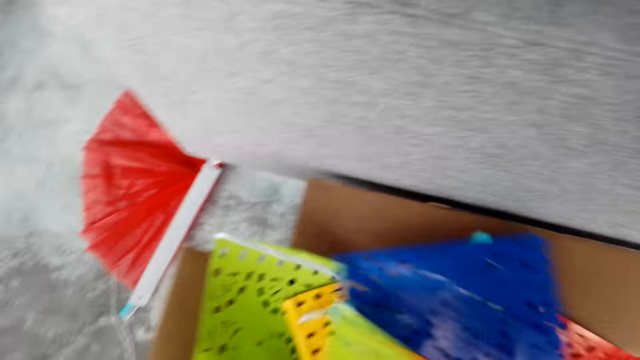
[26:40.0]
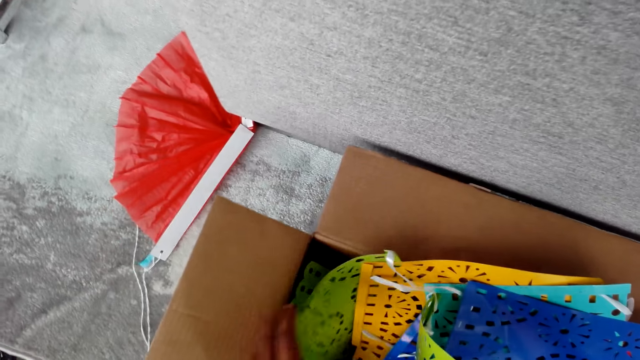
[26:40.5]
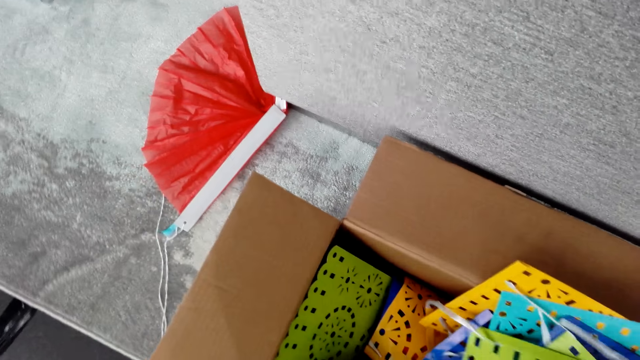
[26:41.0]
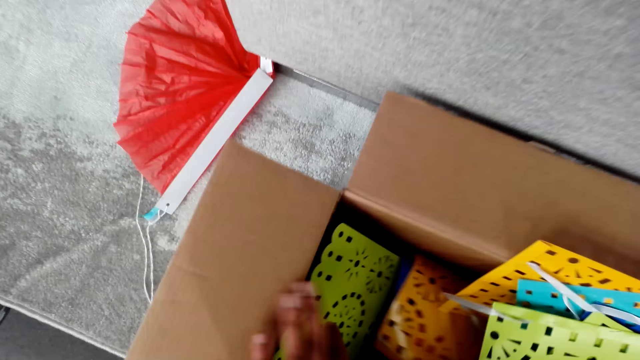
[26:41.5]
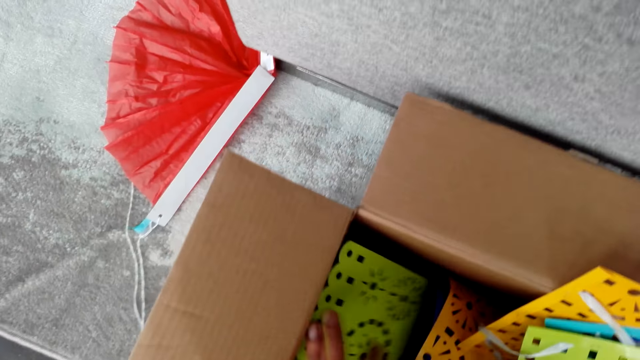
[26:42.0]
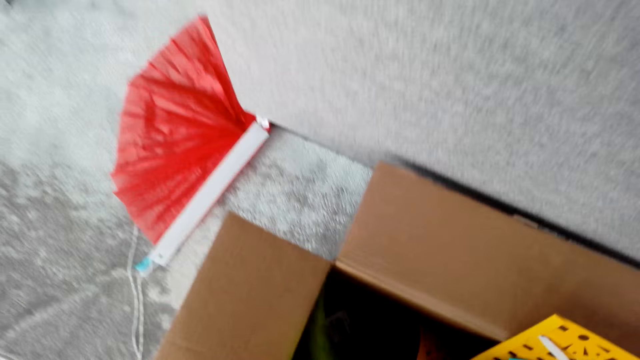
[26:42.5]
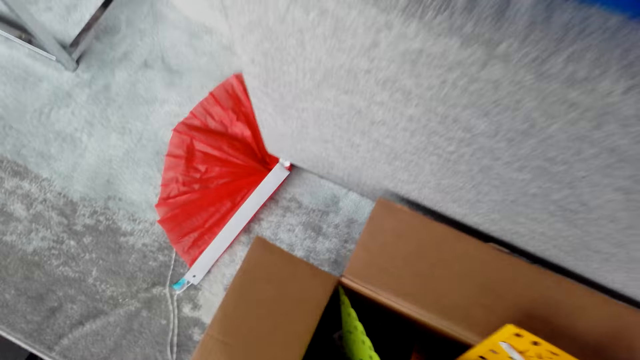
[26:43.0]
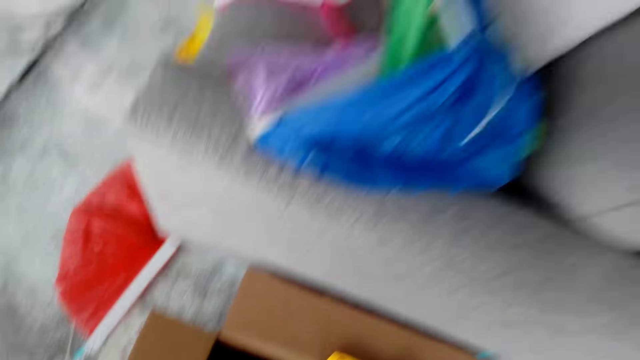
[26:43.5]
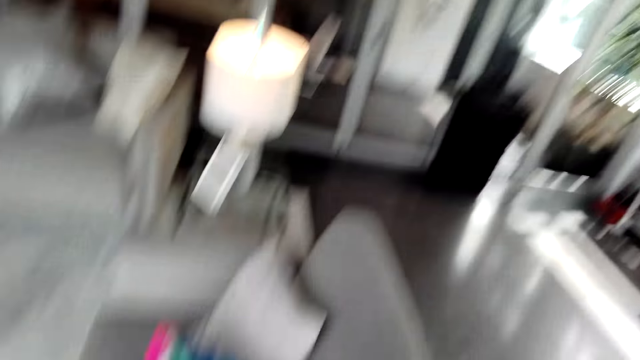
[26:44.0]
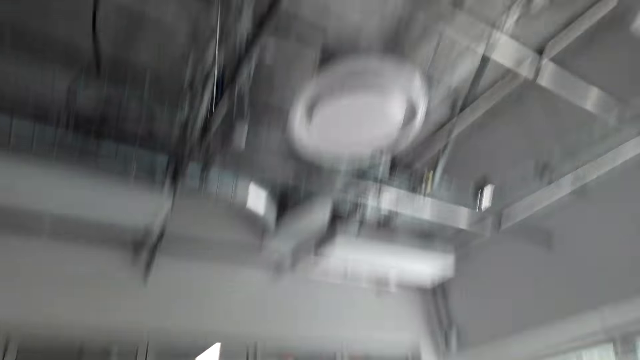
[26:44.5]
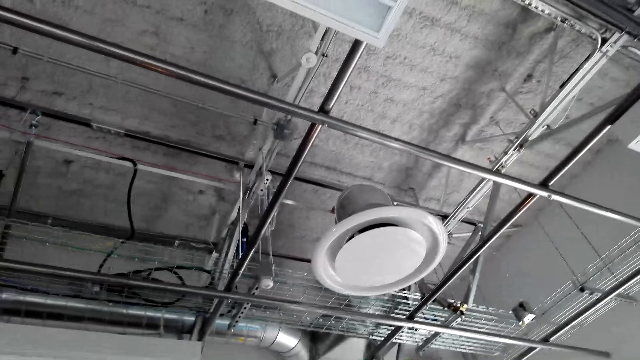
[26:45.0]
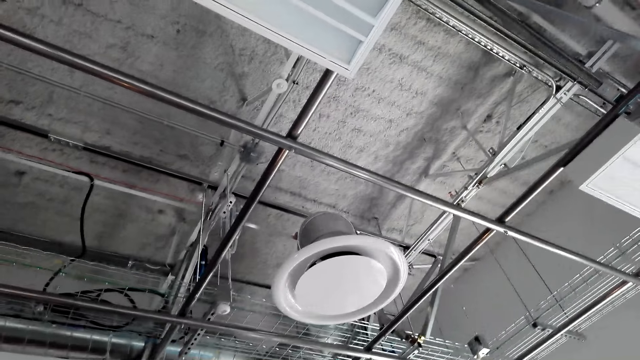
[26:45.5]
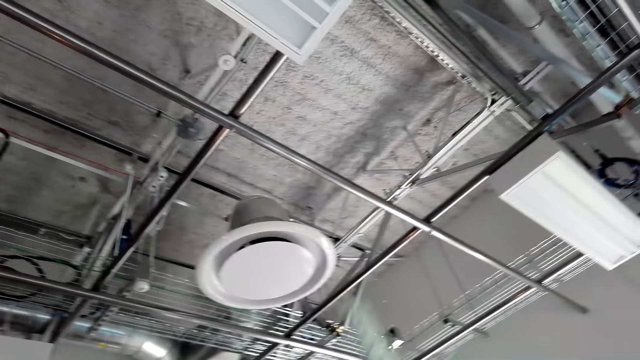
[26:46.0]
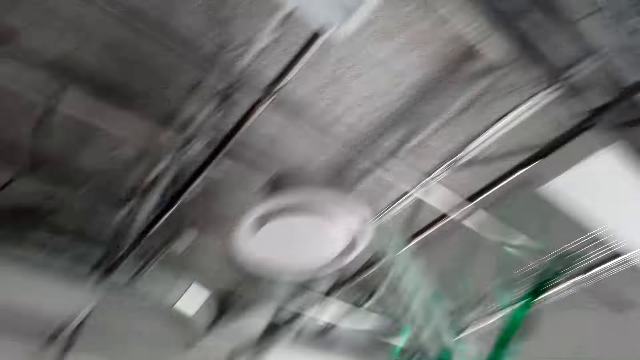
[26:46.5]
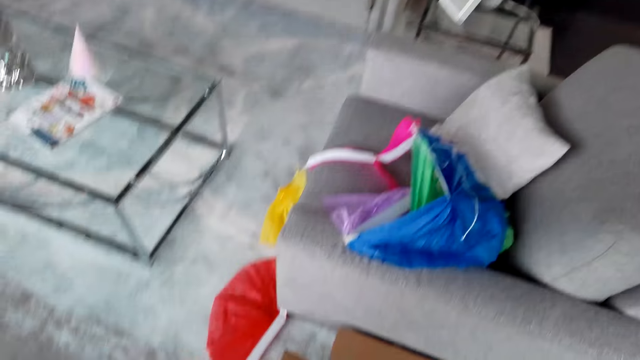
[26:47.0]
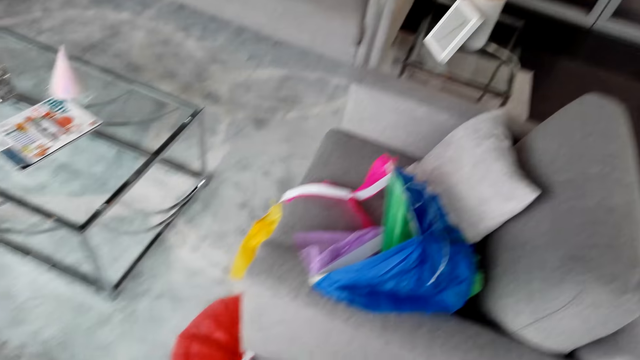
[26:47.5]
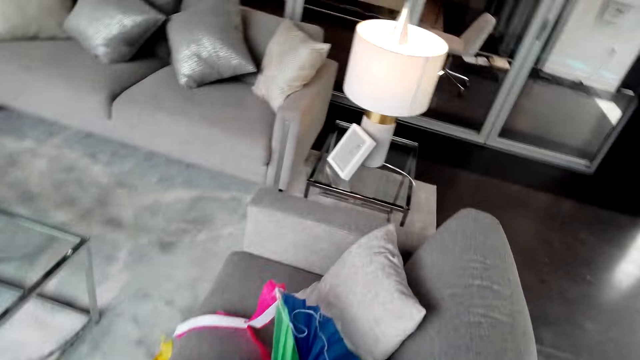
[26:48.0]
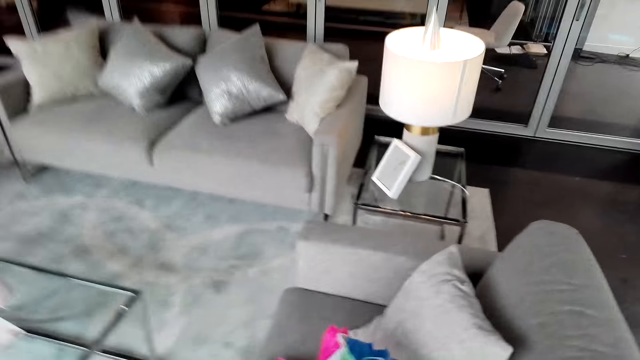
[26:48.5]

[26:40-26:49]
The camera wearer takes flower decorations from the box. They pick up the decorations from the box.

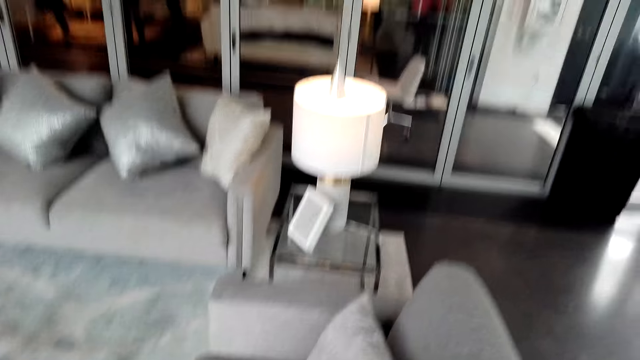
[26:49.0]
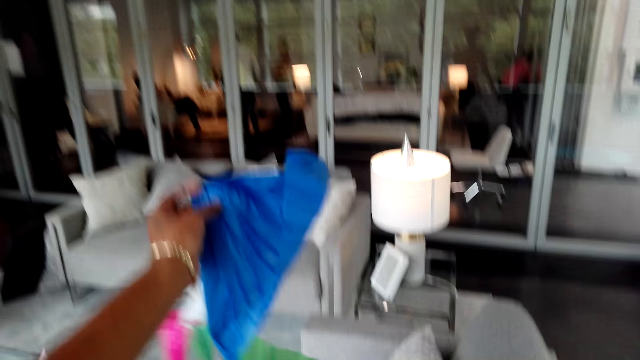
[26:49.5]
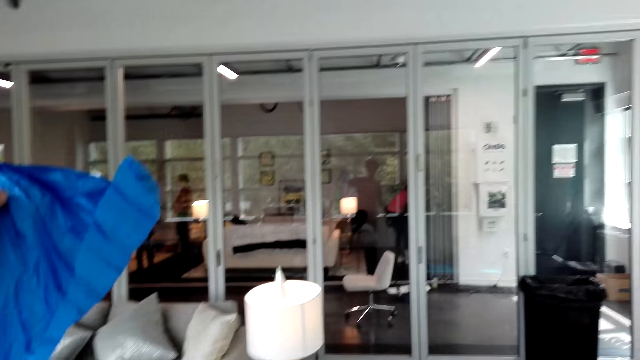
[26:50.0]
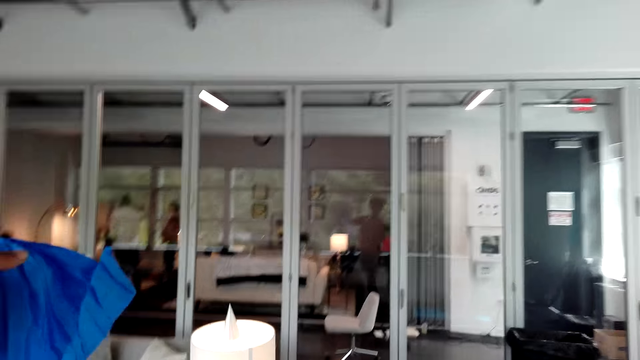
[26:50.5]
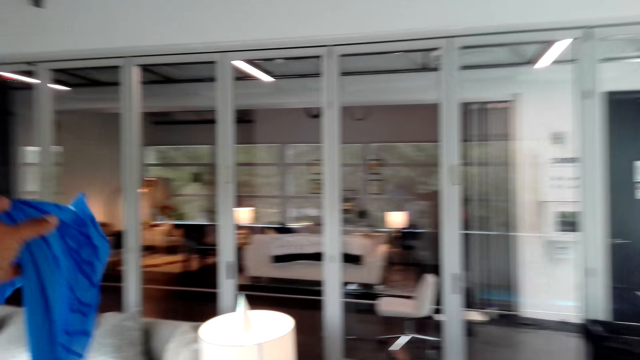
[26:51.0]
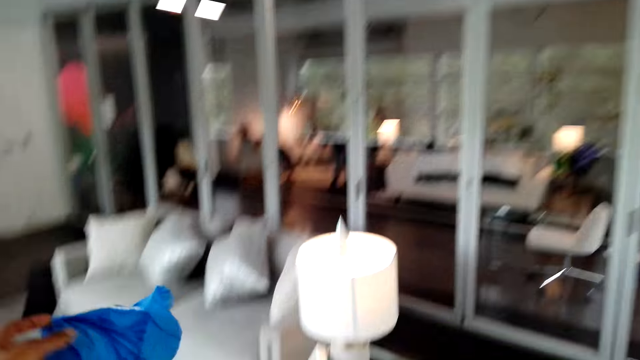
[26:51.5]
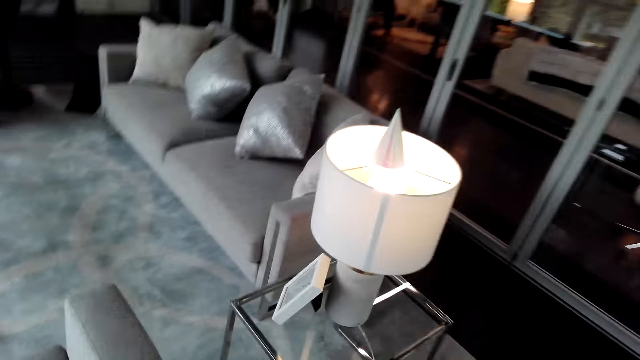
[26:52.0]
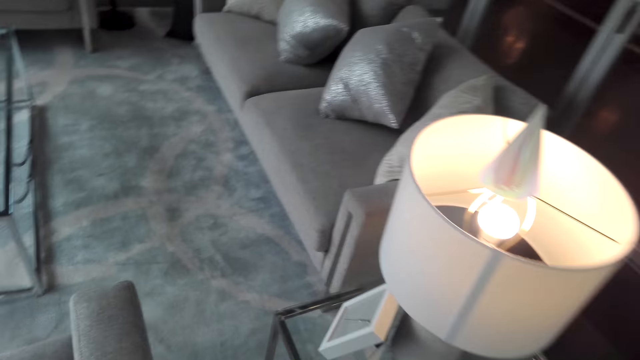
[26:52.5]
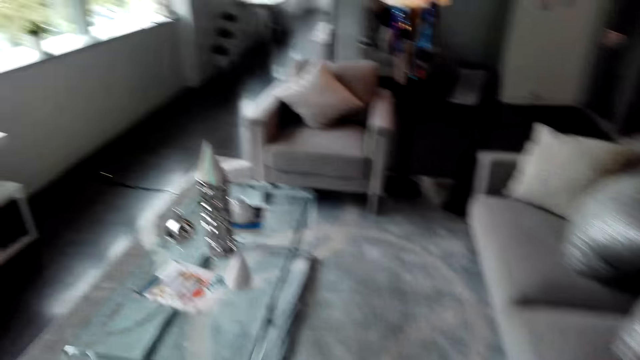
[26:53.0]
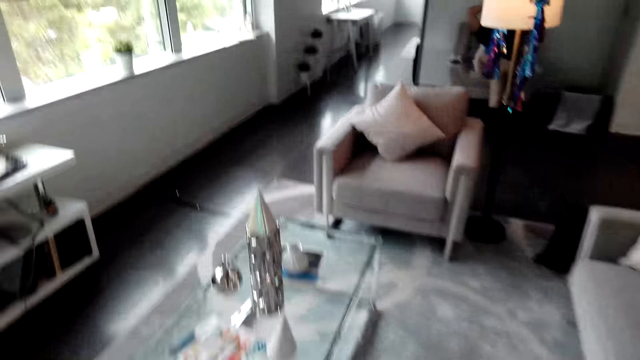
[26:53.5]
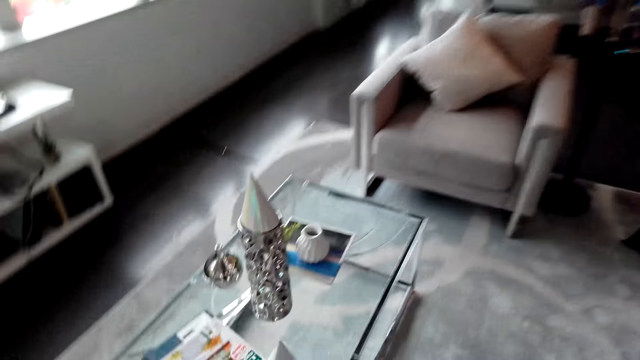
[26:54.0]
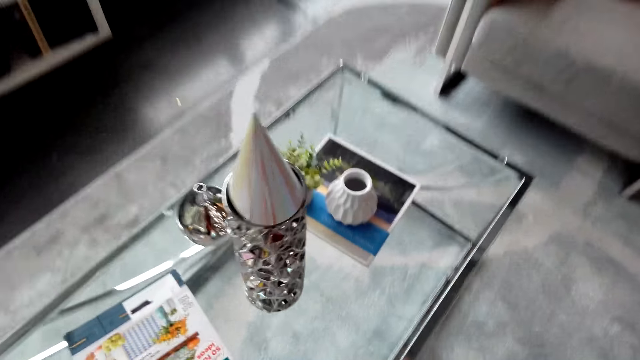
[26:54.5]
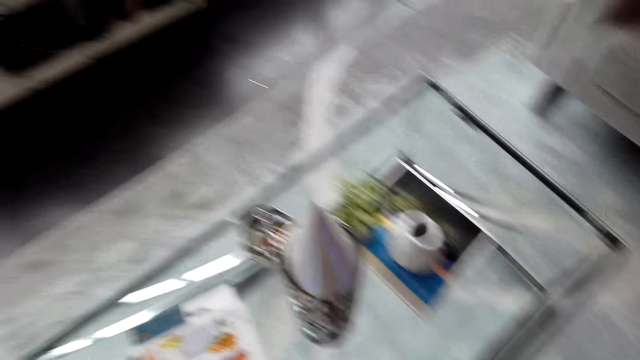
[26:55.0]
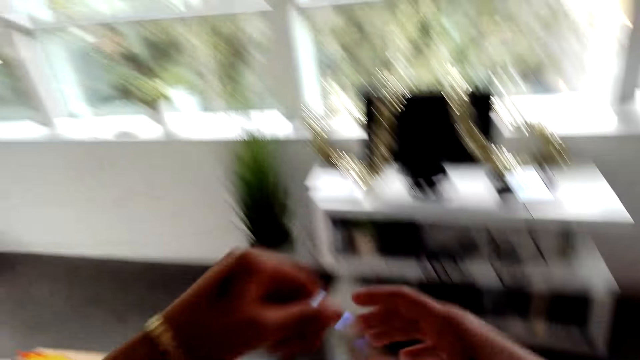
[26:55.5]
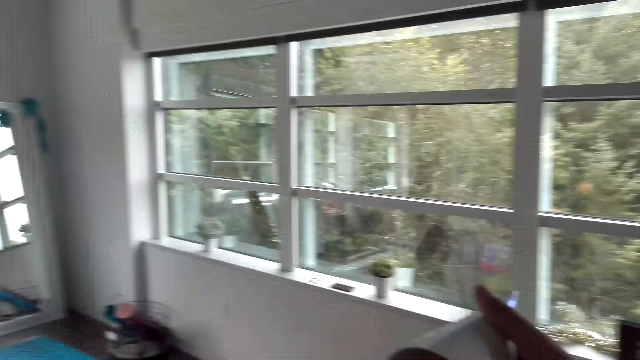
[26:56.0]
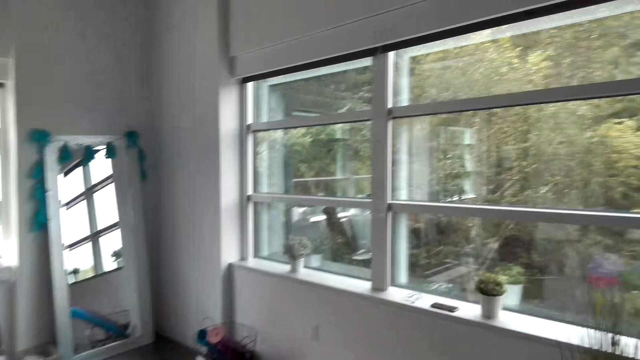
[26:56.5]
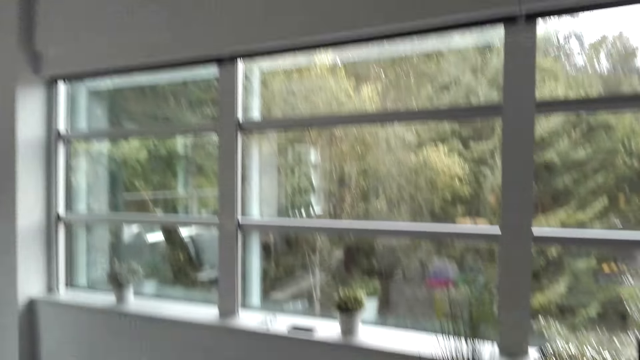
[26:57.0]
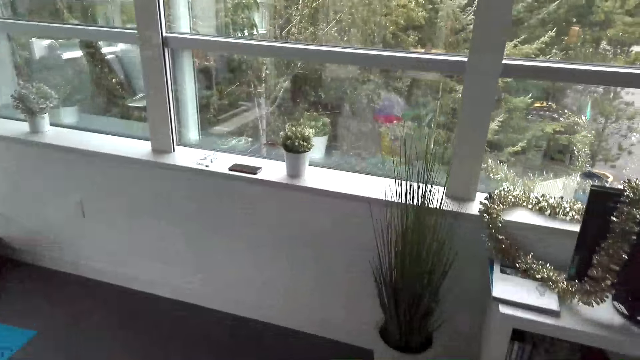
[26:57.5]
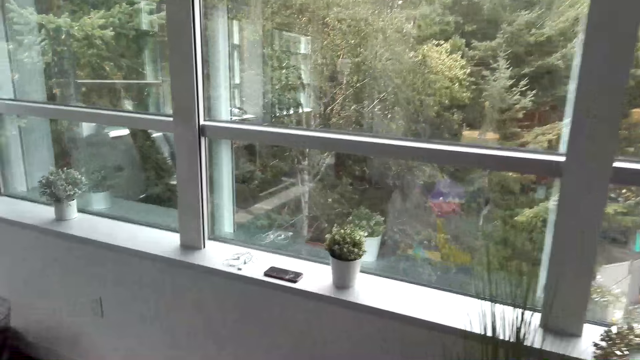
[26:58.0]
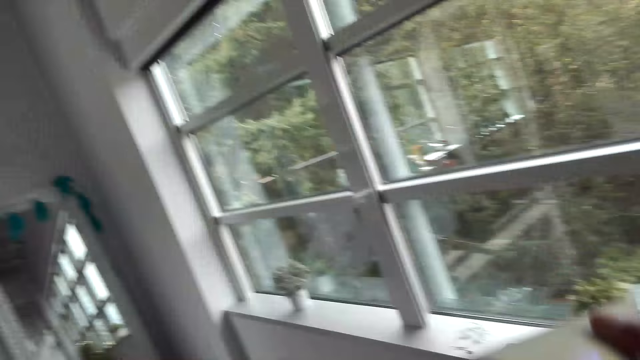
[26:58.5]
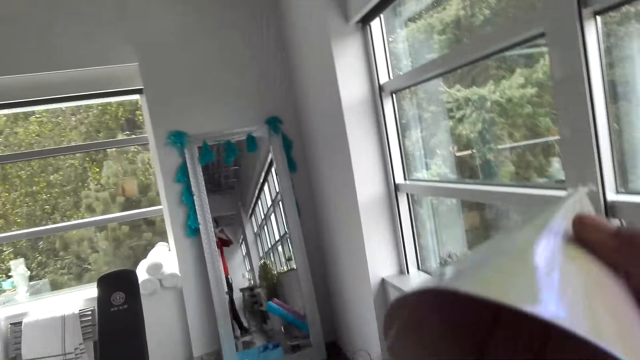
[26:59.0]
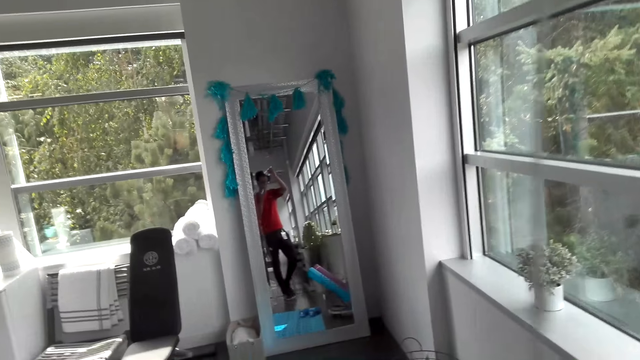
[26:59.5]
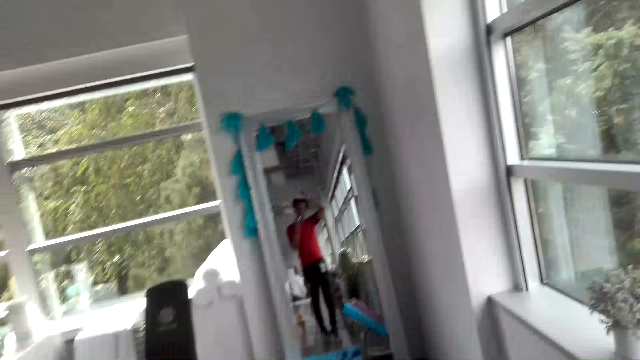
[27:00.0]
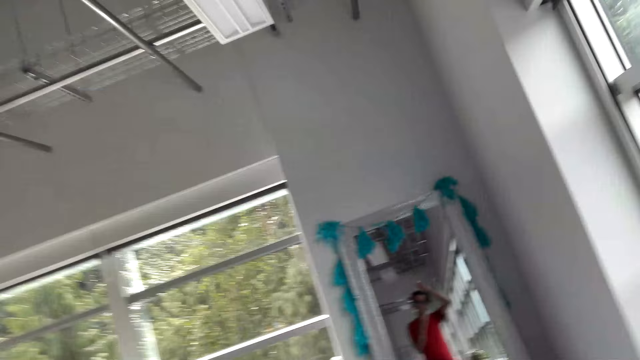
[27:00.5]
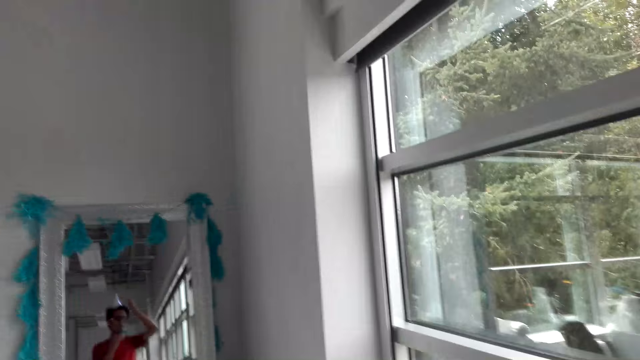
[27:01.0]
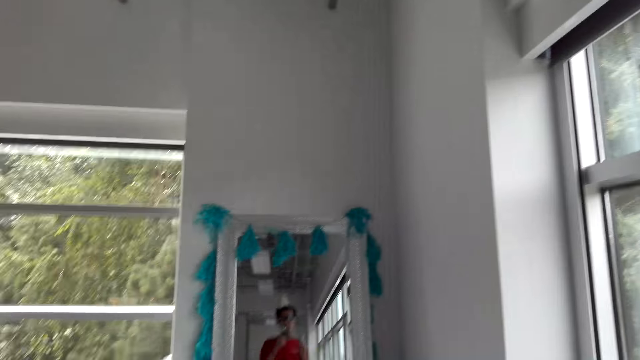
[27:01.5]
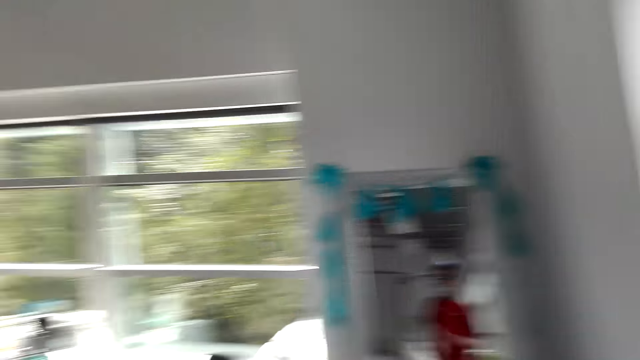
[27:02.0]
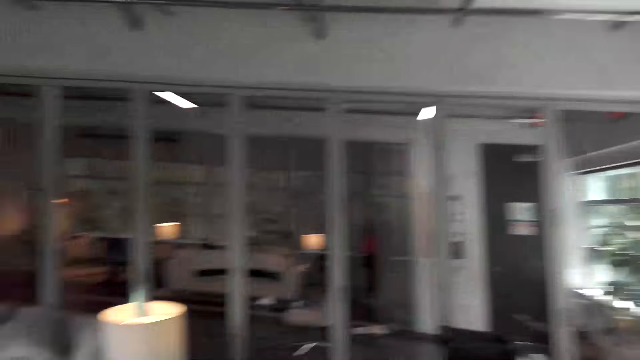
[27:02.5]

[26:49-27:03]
The camera wearer decorates a room with flowers. They drop the decorations on the chair. They pick up a party hat on the table lamp and wear the hat in front of the mirror.
